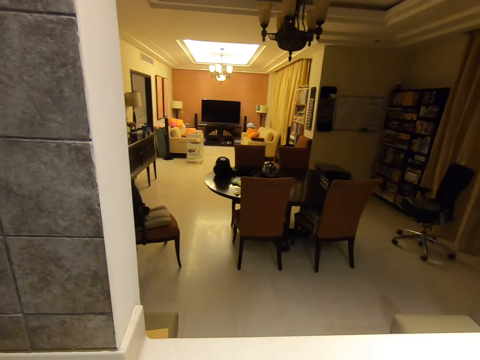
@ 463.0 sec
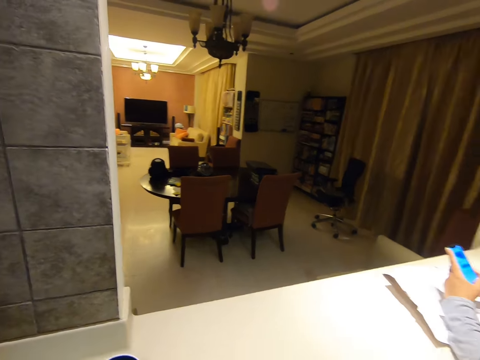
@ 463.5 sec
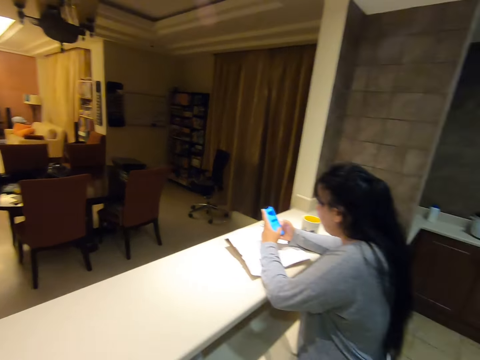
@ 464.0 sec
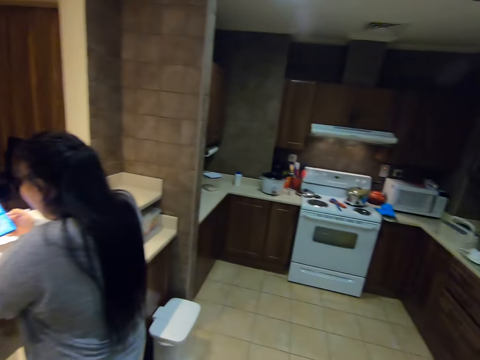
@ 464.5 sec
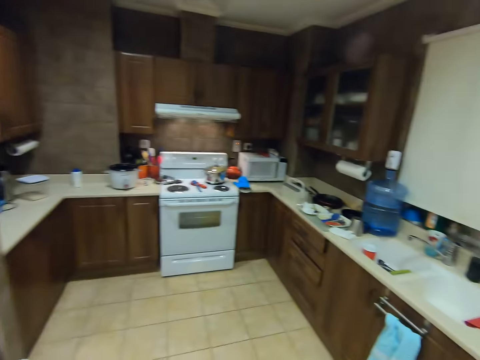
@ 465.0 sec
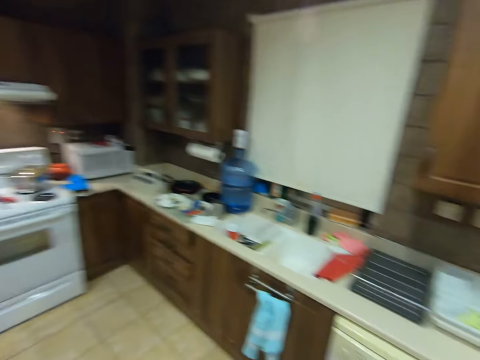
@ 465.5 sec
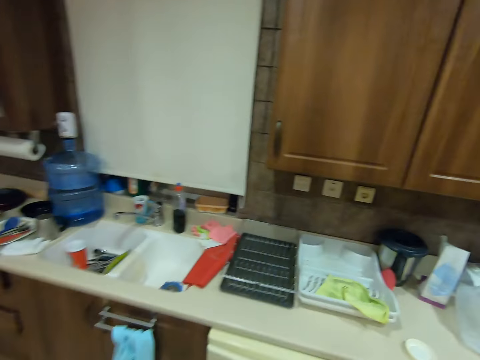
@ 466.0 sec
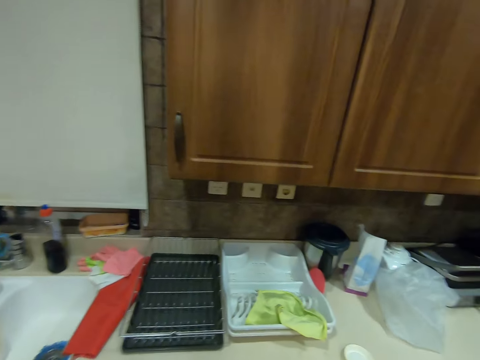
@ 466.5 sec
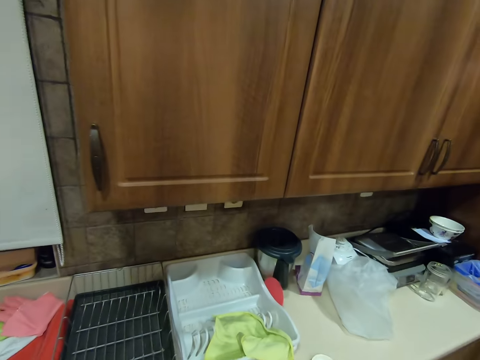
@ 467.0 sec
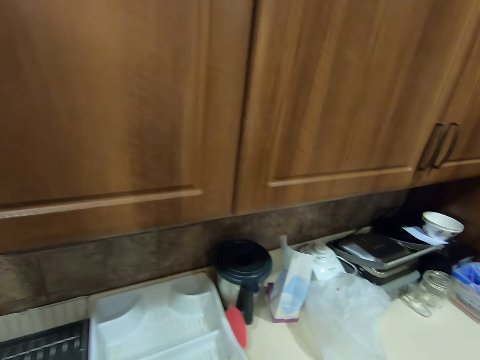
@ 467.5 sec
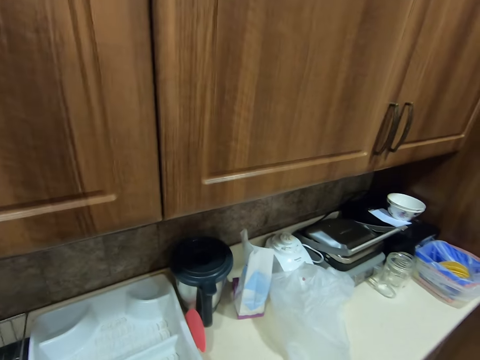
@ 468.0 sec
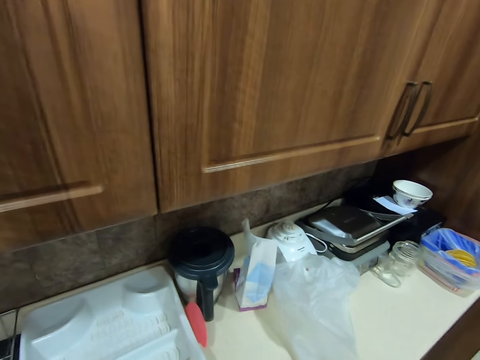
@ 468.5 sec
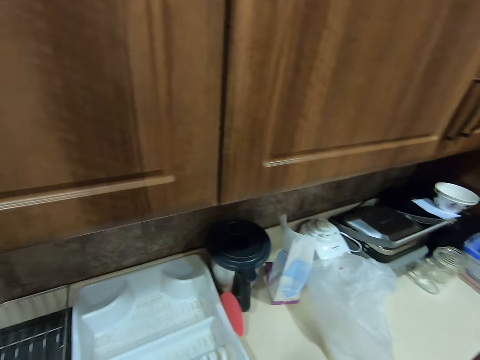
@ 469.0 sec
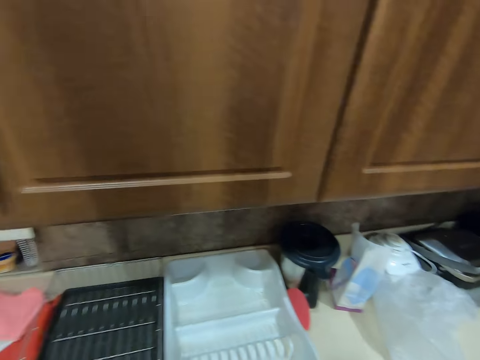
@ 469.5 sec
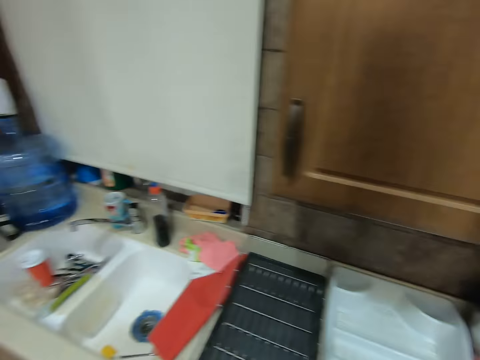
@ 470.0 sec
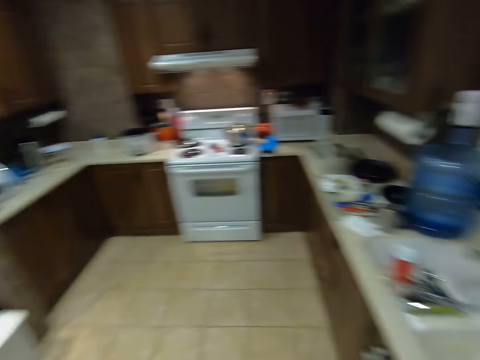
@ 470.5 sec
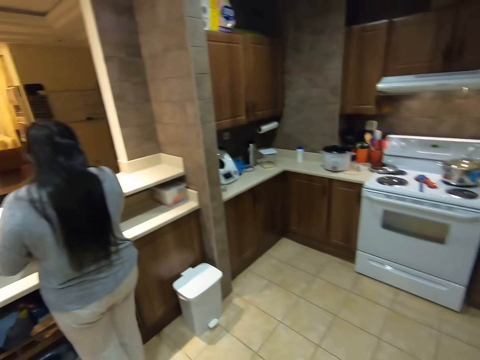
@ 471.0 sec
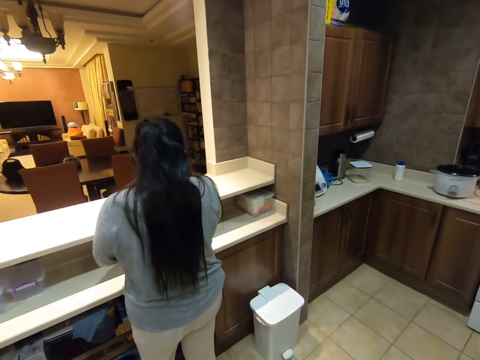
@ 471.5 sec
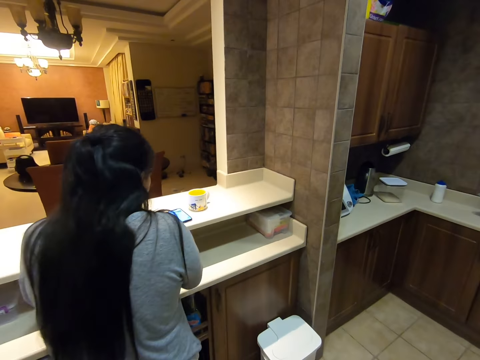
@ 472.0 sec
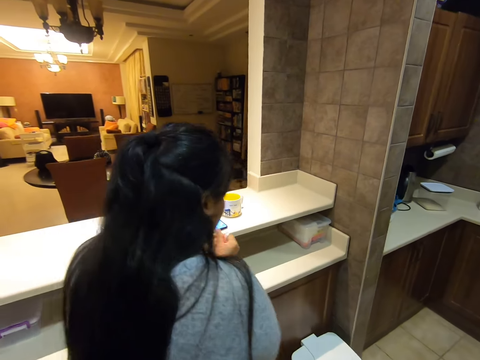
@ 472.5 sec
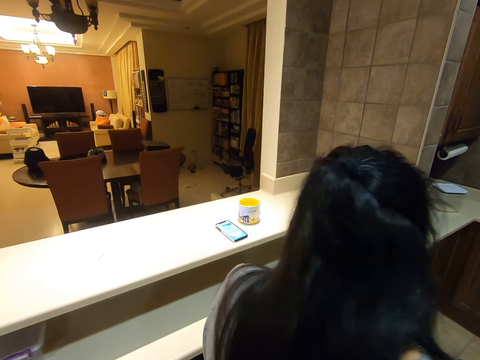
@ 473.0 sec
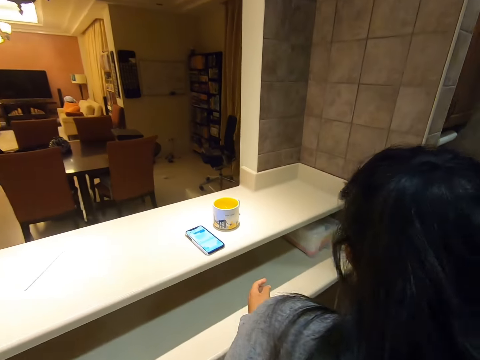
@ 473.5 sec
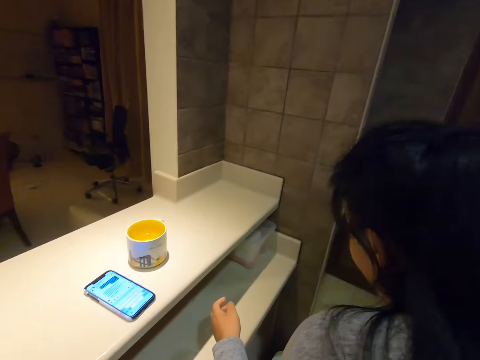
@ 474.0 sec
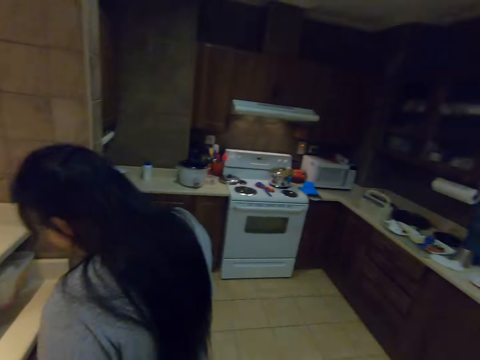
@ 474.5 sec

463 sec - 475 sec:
A woman operates a phone. The camera wearer looks around the kitchen and interacts with the woman. They walk towards the cabinets. They look around the kitchen. The woman stands near the counter and holds garbage.

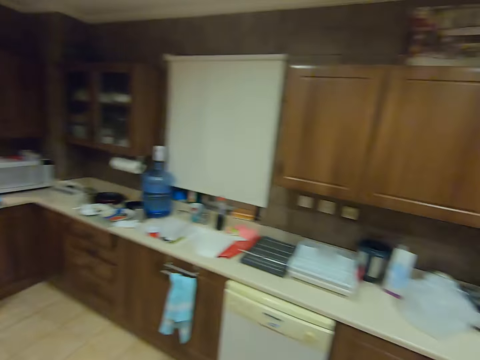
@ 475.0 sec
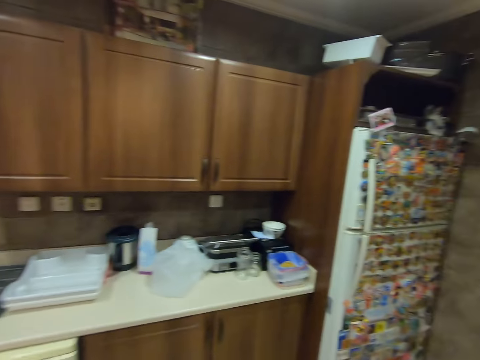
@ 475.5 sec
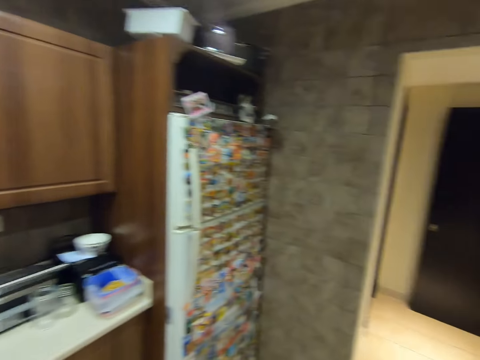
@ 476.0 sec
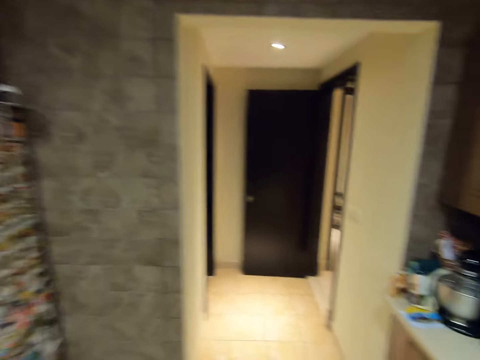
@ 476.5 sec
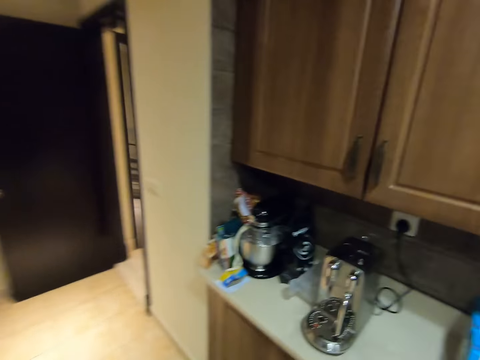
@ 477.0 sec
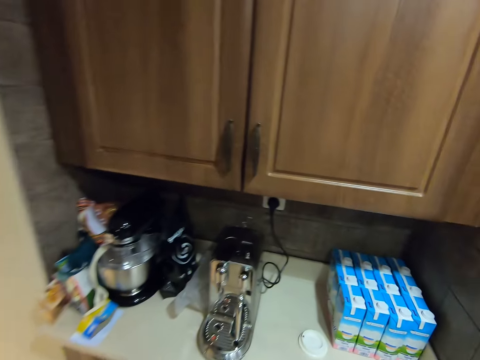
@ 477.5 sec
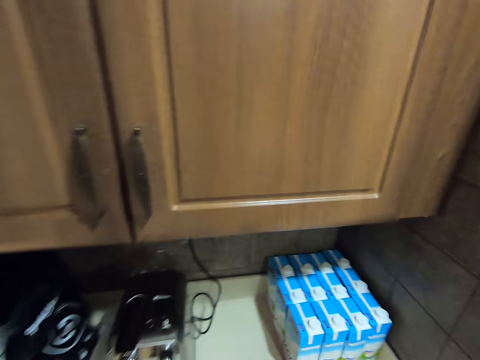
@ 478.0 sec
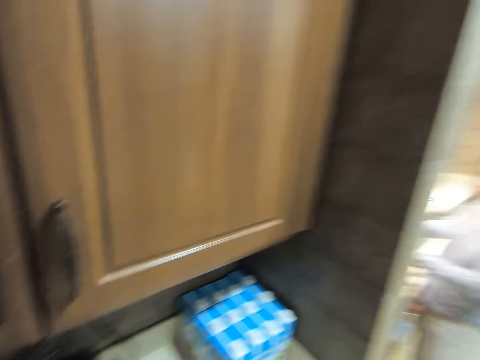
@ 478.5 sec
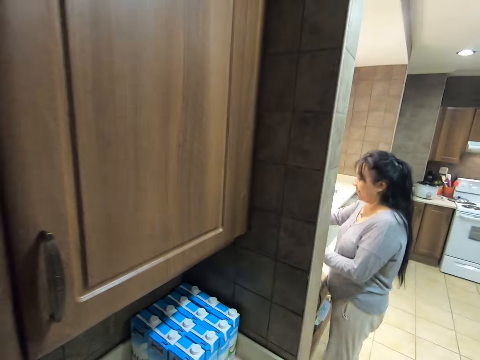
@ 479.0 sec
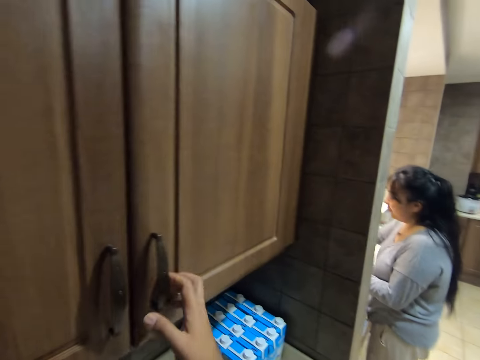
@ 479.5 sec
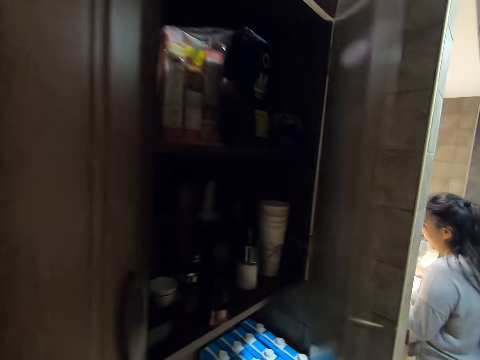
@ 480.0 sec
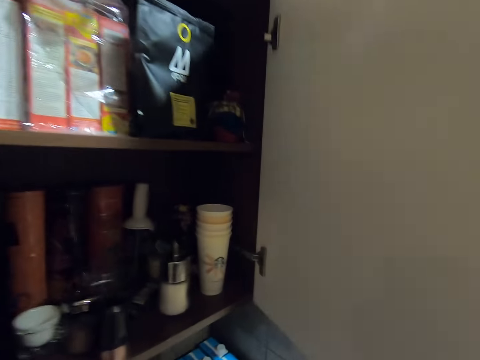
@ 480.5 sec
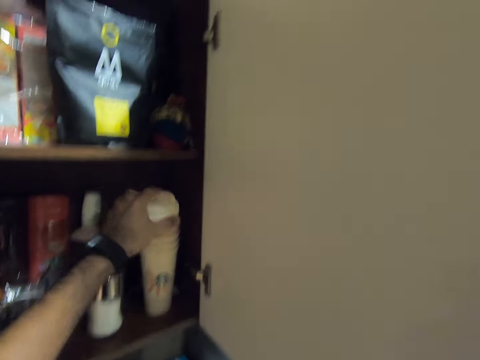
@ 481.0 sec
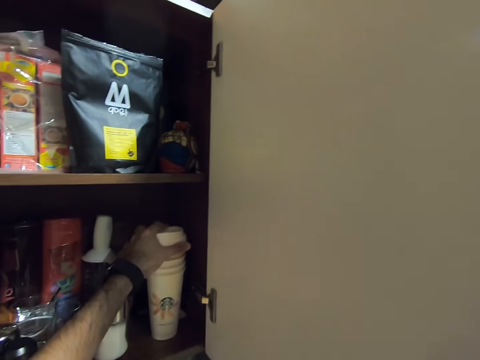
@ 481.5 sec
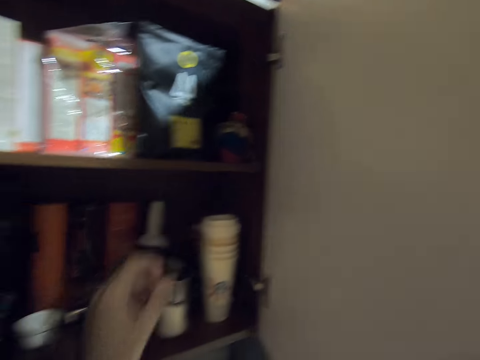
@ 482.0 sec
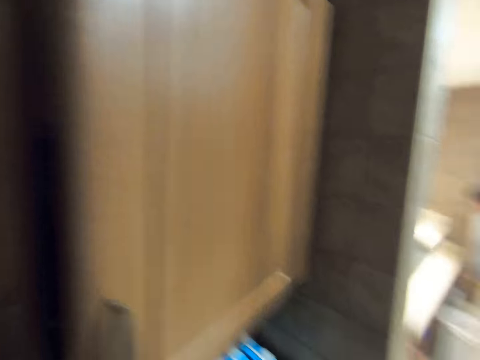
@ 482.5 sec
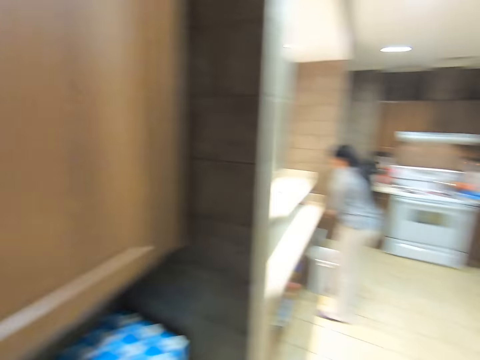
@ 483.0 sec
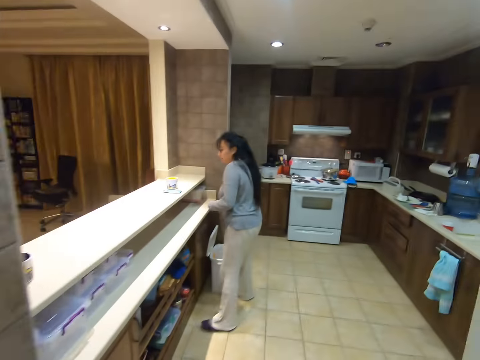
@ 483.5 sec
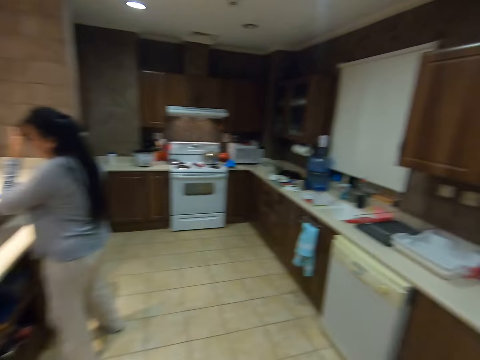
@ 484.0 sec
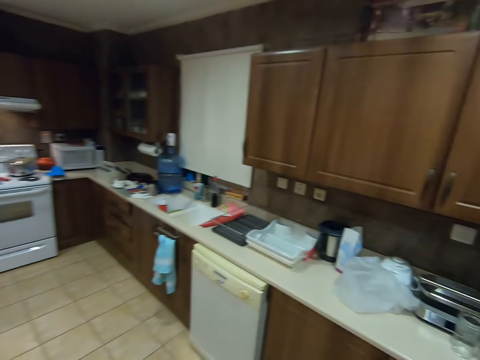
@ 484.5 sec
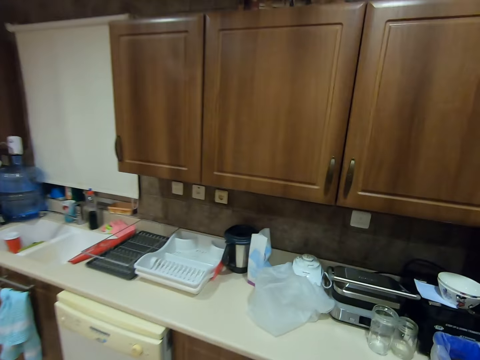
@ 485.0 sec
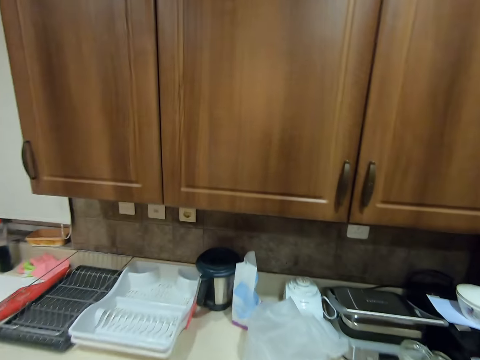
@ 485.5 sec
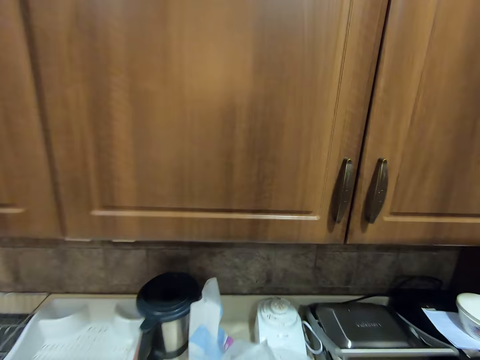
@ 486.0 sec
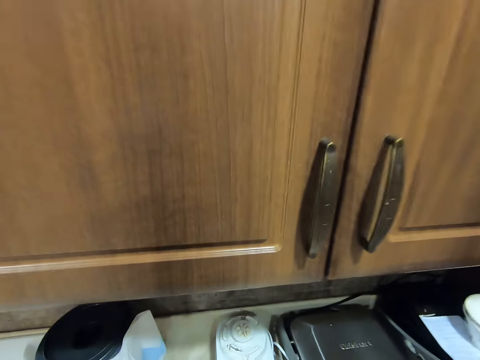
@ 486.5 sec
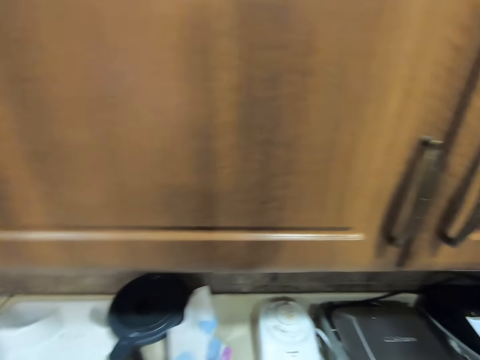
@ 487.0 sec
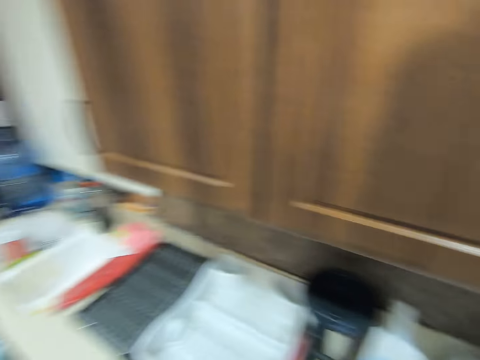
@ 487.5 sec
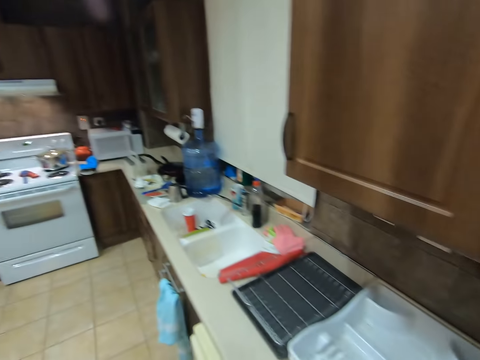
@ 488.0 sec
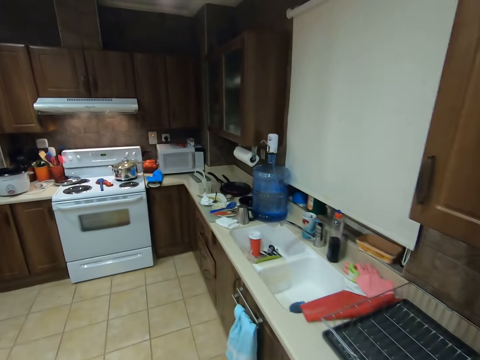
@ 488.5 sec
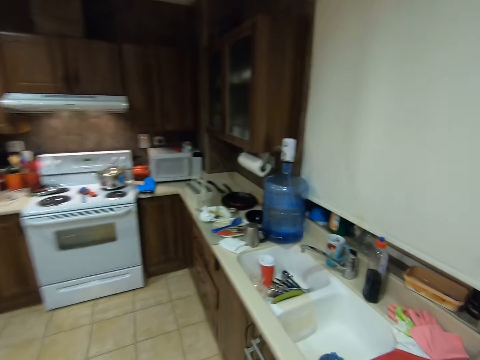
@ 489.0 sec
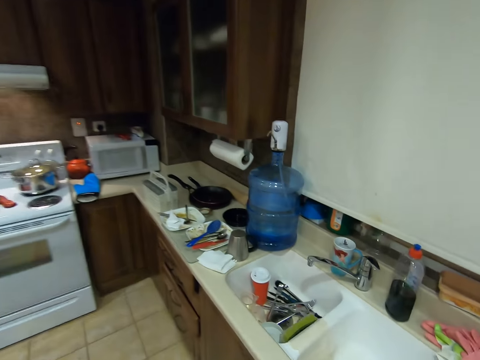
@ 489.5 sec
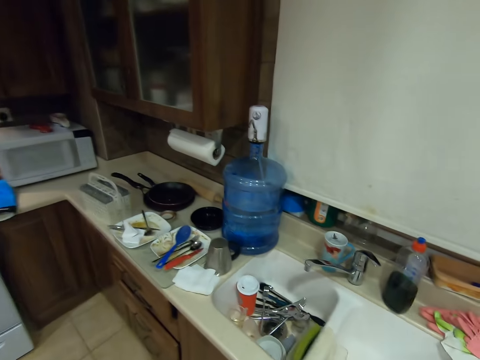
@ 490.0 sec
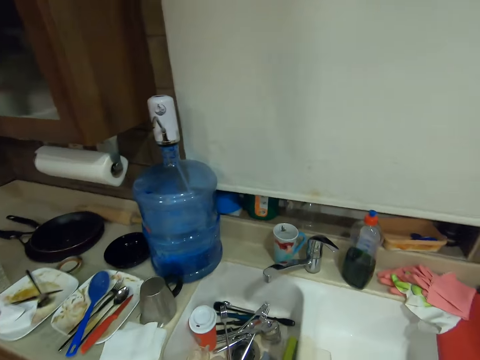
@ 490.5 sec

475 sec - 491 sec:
A woman puts garbage in a garbage bin. The camera wearer looks around the kitchen. He picks up a cup lid from a table with his right hand. He opens a cupboard with his right hand. He places the cup lid on a cup in the cupboard with his left hand. He closes the cupboard with his right hand. He walks towards the cabinets and picks up a plastic bag.
